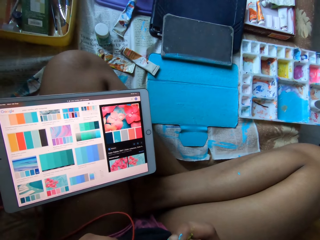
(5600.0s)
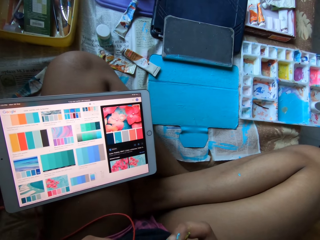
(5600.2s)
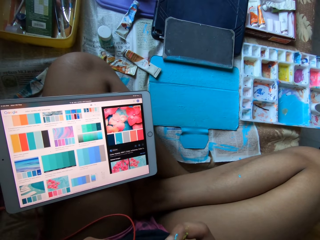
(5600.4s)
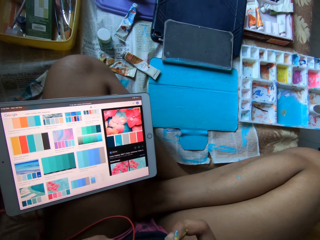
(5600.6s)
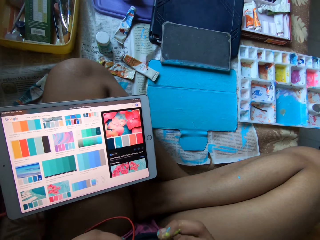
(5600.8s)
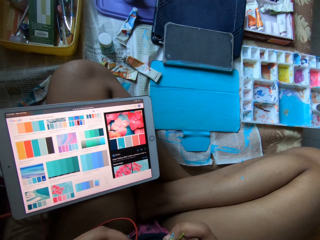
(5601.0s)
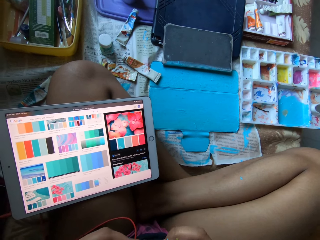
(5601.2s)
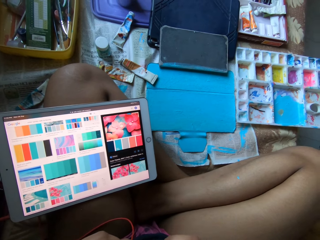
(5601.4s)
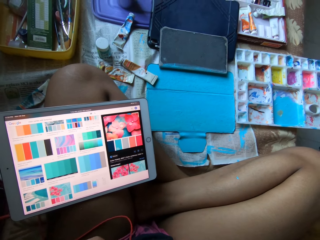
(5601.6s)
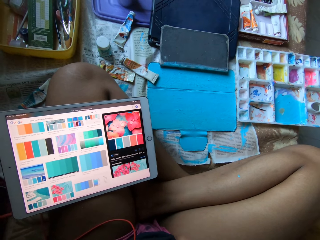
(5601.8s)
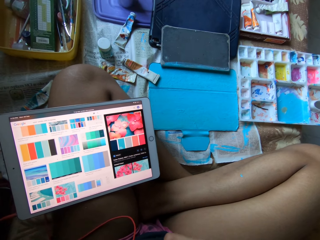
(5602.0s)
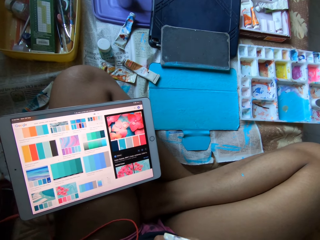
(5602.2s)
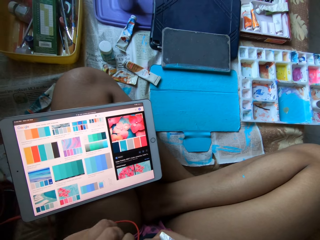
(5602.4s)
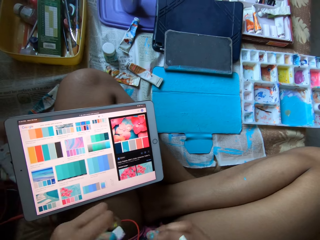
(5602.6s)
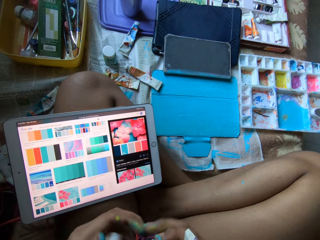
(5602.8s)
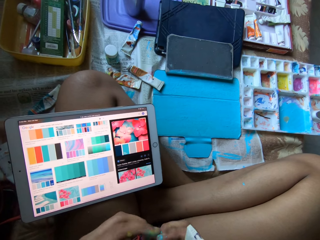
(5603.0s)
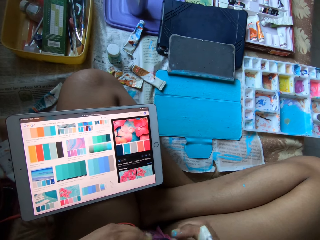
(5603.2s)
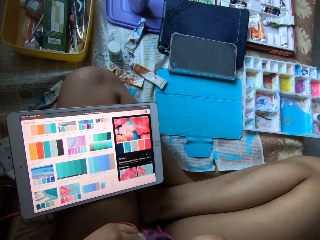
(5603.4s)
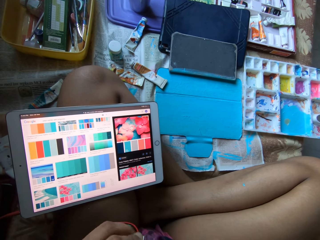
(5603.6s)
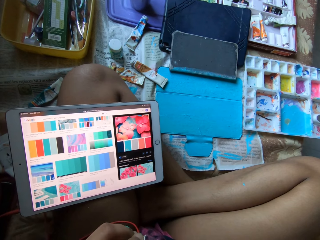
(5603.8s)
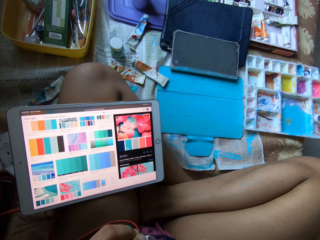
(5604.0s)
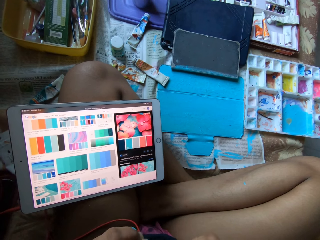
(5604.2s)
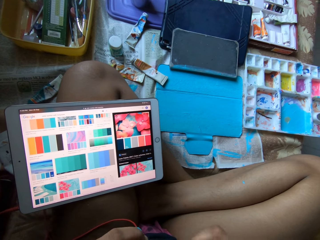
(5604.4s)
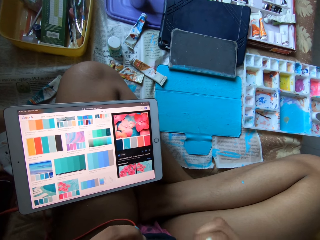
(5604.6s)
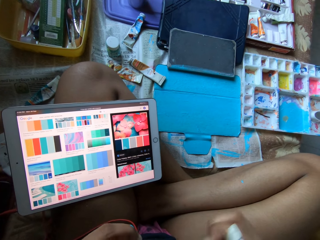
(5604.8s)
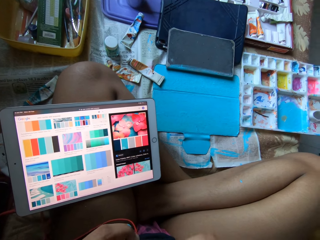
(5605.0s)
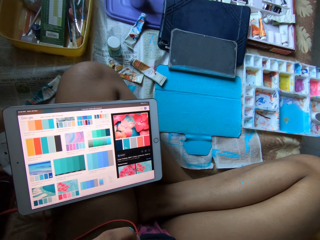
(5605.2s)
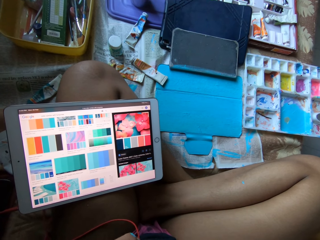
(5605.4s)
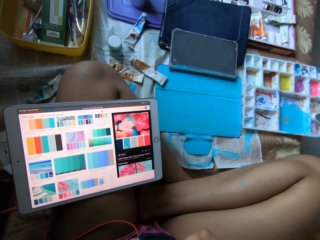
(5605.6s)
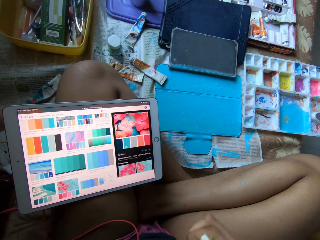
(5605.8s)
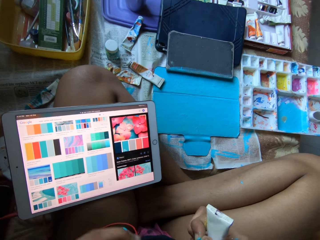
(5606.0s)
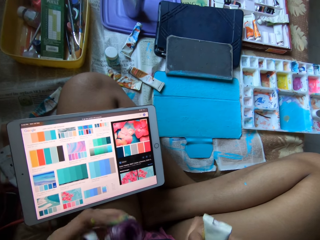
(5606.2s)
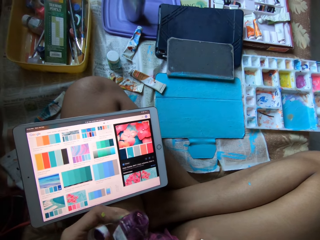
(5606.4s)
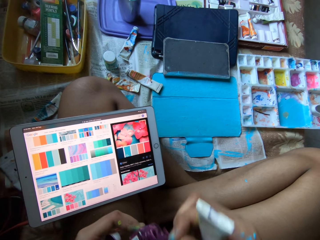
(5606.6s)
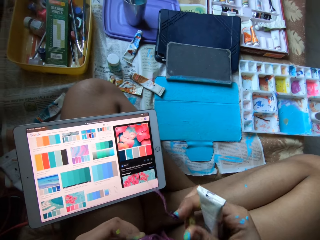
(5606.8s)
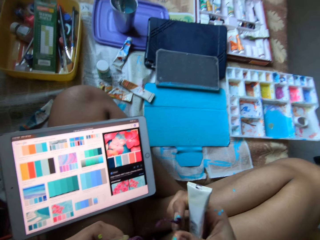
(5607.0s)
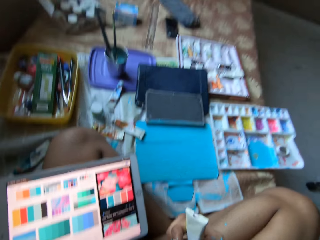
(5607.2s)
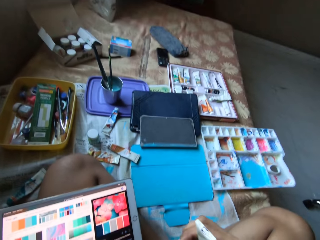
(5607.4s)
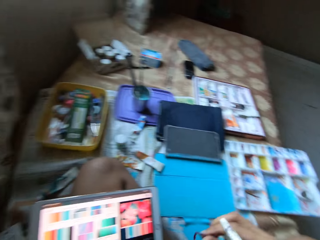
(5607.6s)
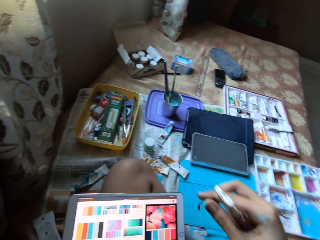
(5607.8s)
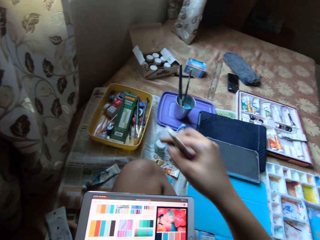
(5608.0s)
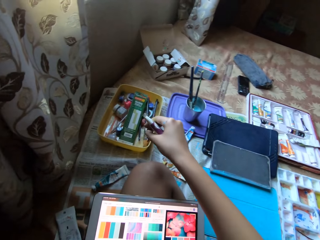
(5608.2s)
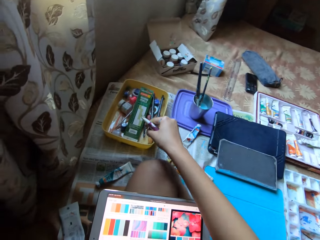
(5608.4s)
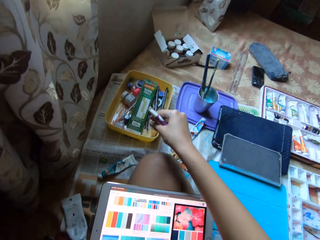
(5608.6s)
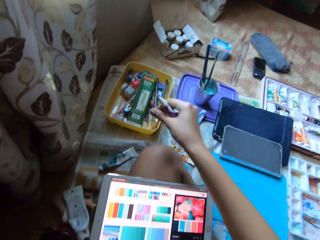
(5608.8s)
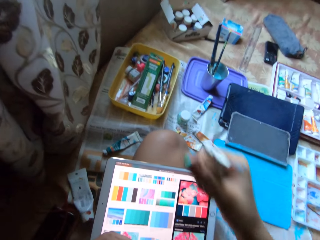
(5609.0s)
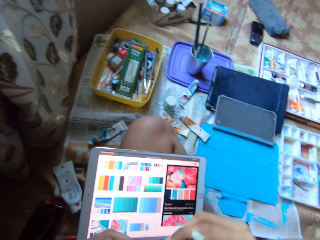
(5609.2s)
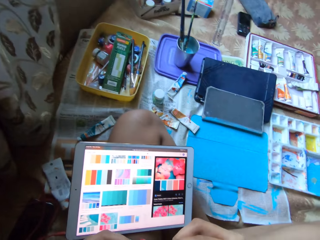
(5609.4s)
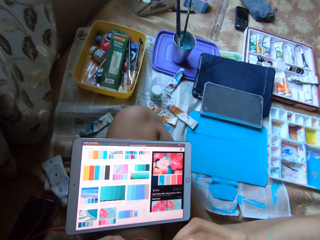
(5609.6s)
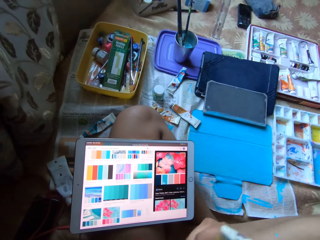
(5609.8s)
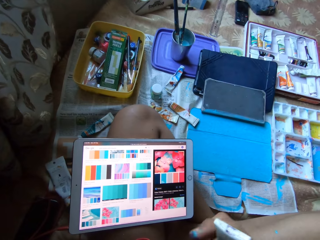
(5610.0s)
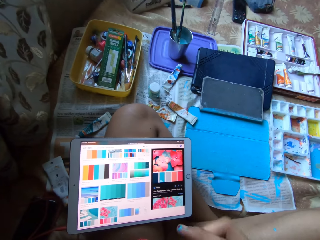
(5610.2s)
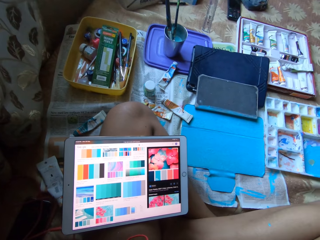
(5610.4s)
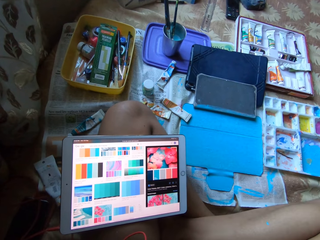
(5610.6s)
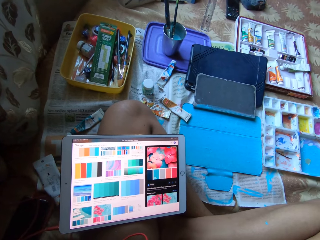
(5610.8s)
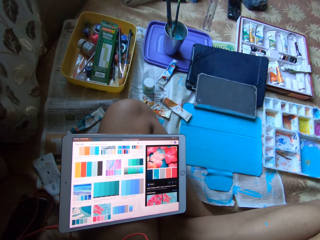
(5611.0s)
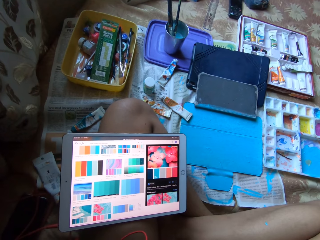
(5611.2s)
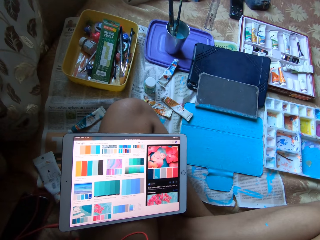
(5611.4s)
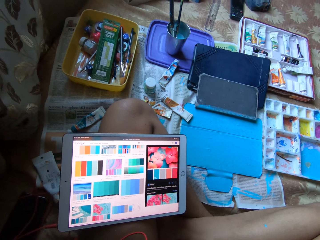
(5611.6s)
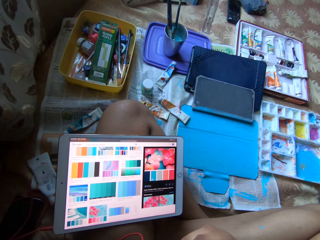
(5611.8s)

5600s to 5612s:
The camera wearer opens the paint tube. She removes the dried paint coat. She drops the dried paint in a yellow container on the bed with her right hand.

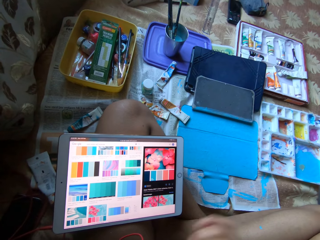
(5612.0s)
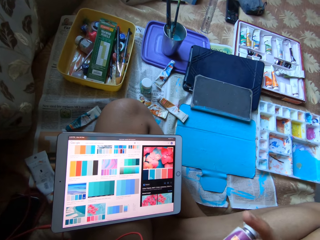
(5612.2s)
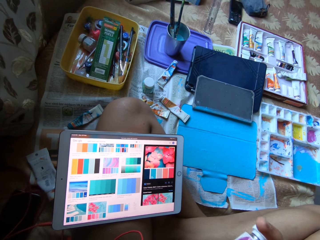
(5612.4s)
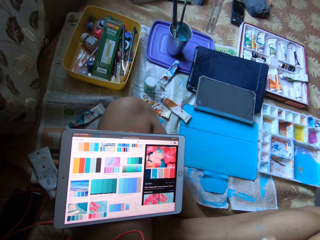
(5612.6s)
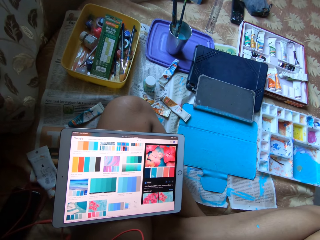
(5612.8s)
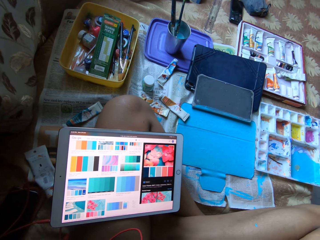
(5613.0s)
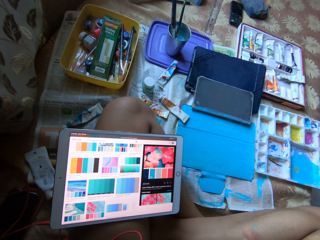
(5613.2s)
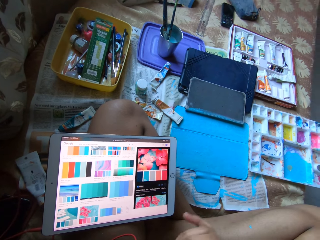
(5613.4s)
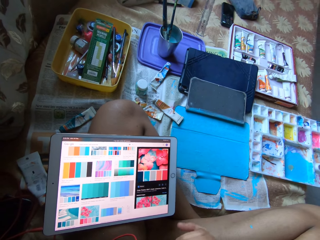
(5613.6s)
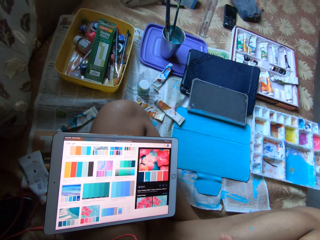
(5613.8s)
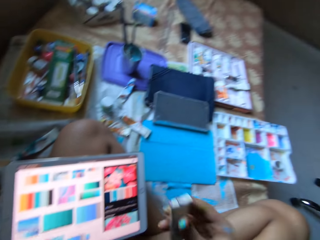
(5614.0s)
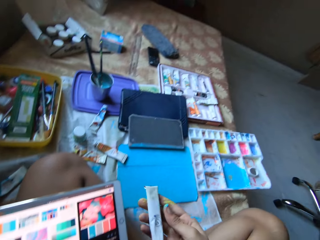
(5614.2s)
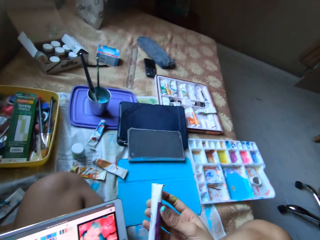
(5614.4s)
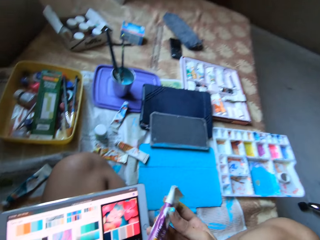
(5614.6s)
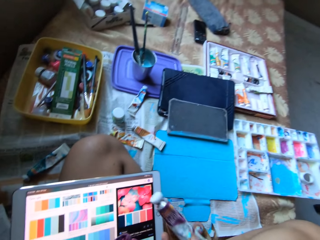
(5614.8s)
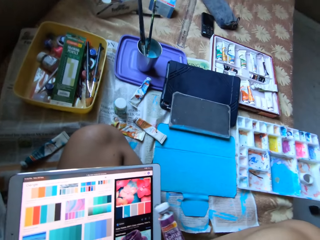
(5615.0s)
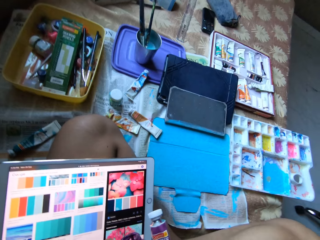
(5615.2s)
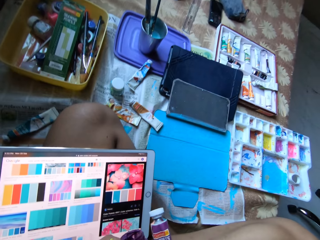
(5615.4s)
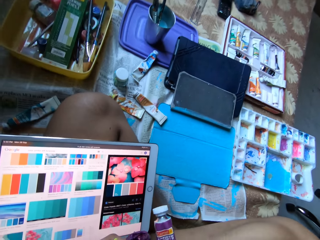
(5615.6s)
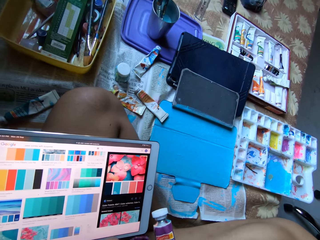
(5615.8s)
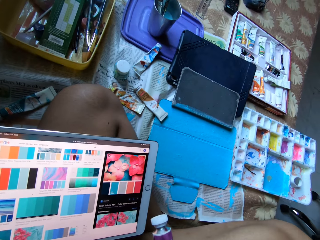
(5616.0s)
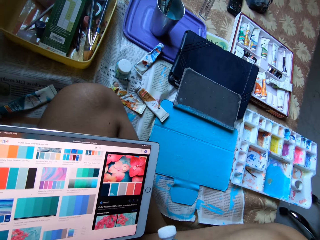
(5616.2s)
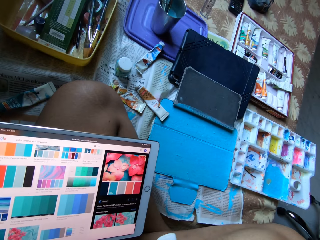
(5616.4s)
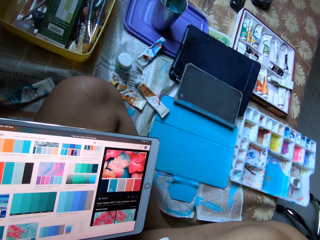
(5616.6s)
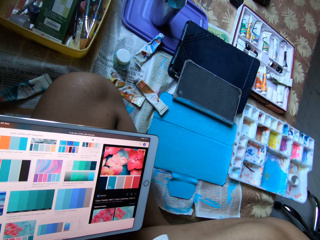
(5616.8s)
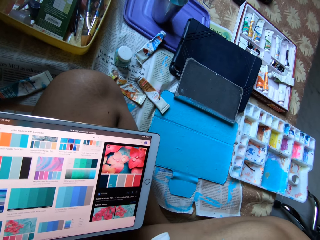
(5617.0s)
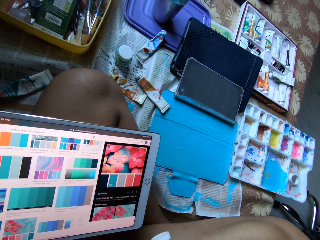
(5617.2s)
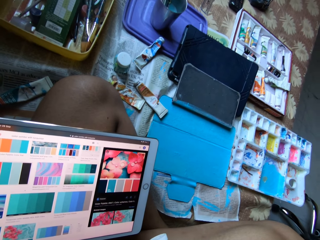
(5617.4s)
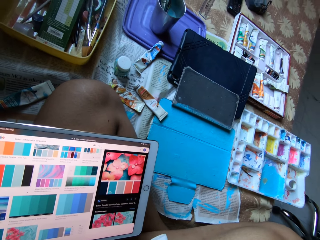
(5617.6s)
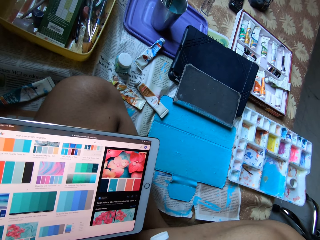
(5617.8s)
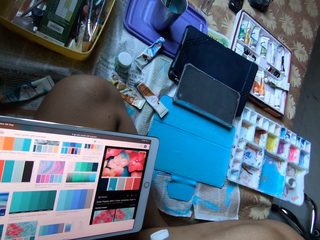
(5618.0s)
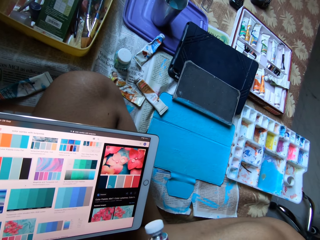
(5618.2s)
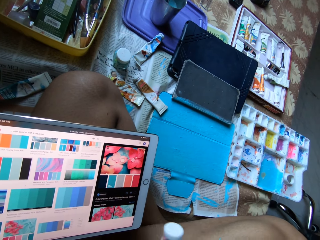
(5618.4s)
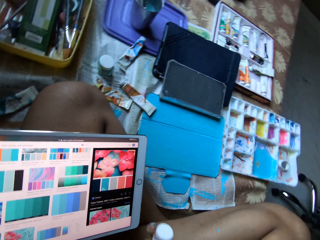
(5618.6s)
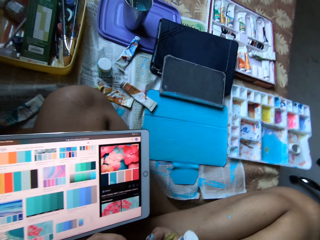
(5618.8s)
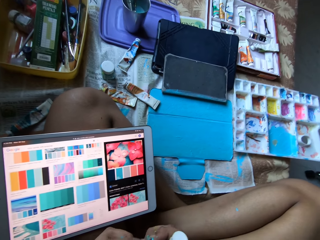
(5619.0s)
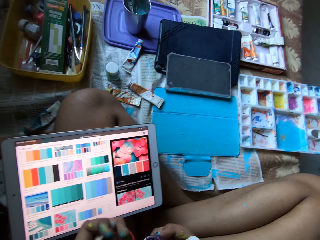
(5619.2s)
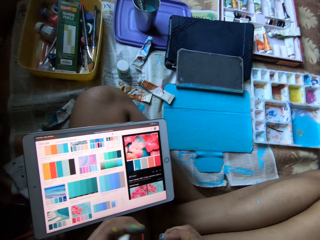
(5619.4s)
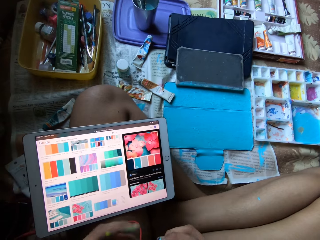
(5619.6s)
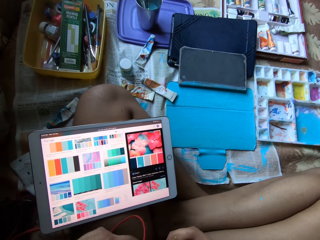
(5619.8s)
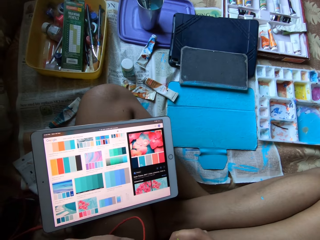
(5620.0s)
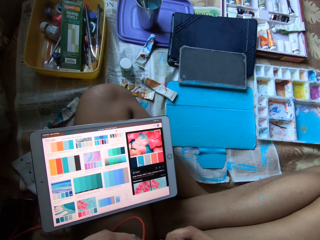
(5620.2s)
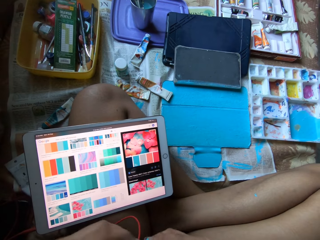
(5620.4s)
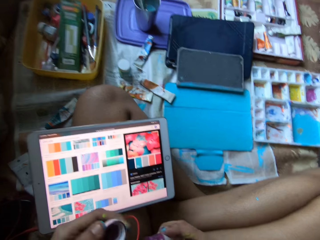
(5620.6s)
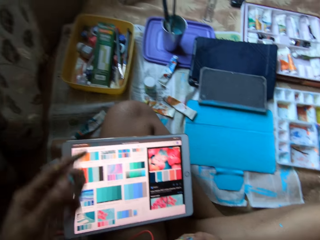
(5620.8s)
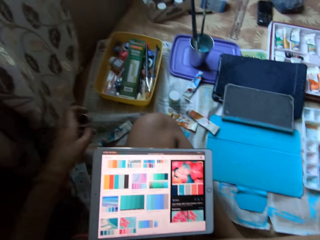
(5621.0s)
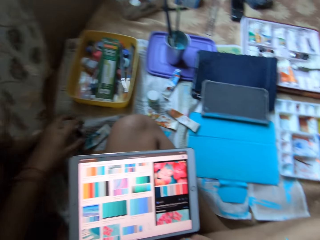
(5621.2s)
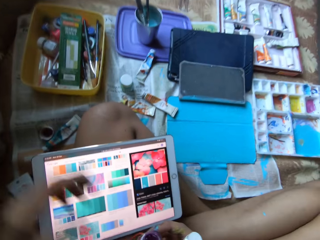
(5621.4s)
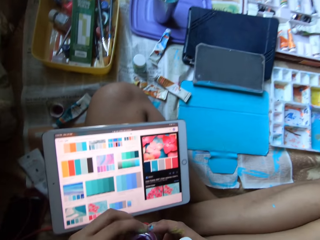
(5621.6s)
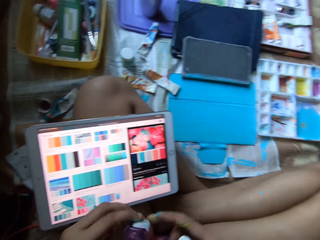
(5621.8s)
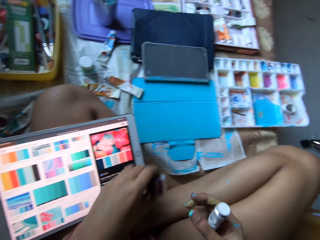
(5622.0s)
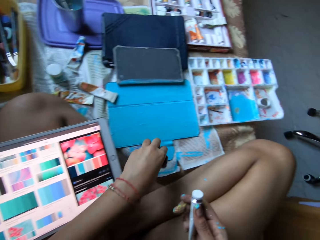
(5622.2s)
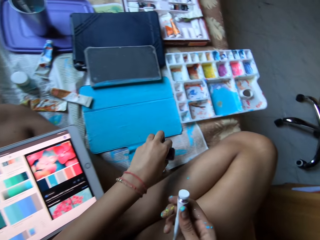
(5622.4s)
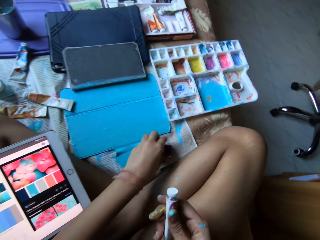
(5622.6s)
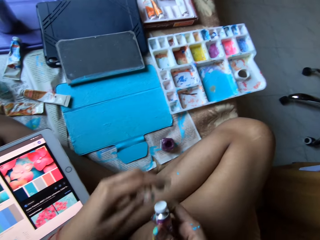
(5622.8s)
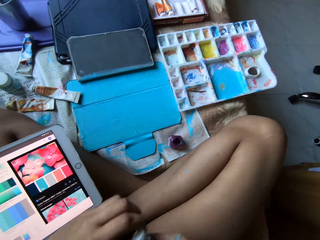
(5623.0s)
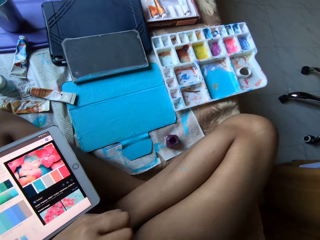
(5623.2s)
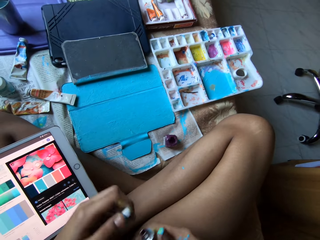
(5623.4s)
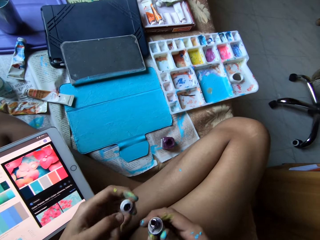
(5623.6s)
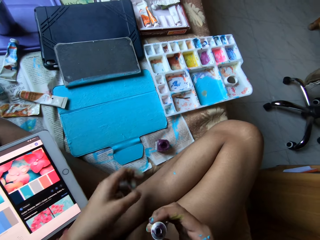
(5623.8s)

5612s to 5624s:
The camera wearer turns the paint tube around. She looks at both the paint tube and the paint container. She opens the paint tube with her hands. She closes the paint container. She puts the lid of the paint container down. She drops a paint tube cover on the bed with her left hand. She collects the paint jar in her right hand with her left hand. She drops the paint jar on the bed with her left hand. She opens the paint tube with her hands.
